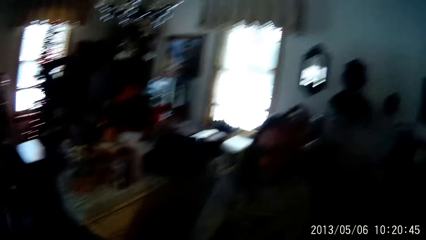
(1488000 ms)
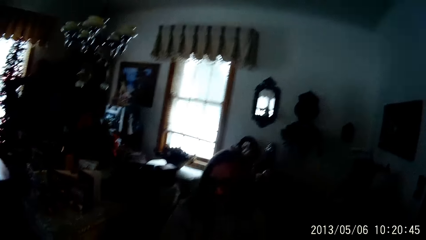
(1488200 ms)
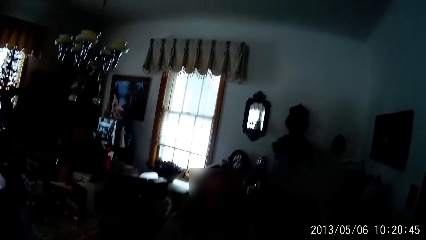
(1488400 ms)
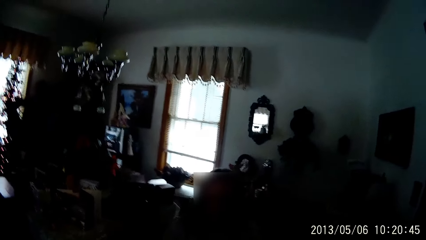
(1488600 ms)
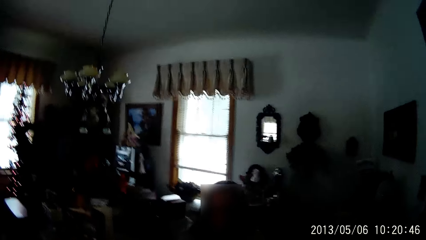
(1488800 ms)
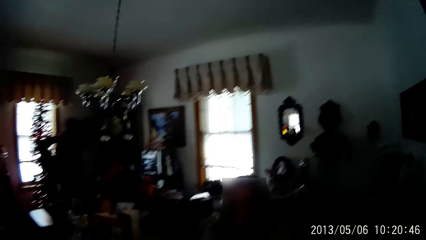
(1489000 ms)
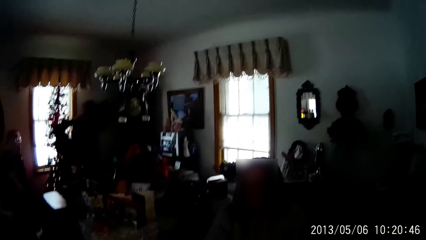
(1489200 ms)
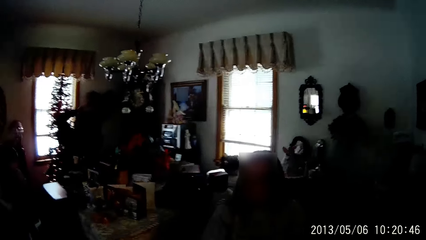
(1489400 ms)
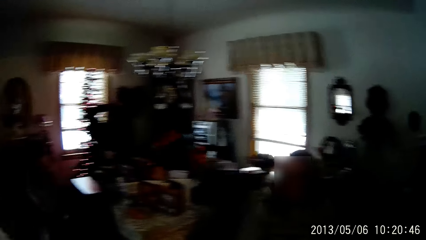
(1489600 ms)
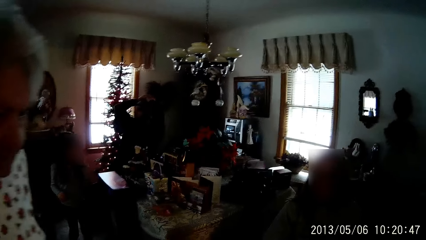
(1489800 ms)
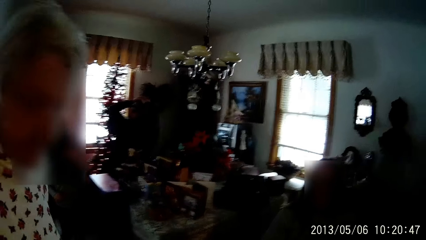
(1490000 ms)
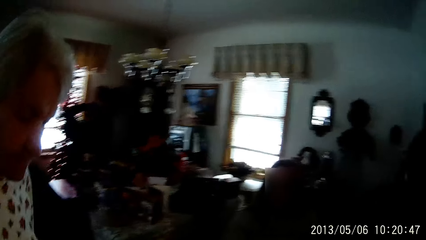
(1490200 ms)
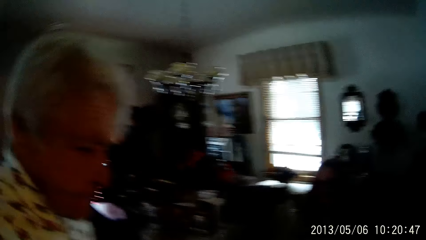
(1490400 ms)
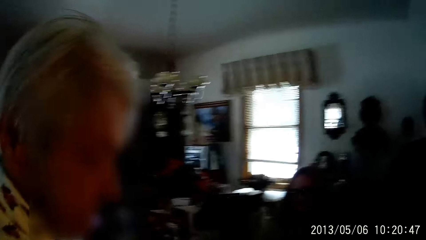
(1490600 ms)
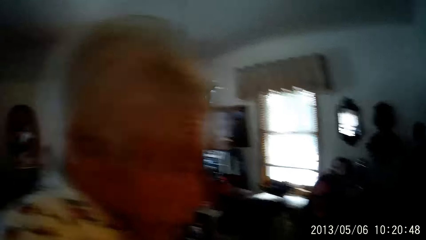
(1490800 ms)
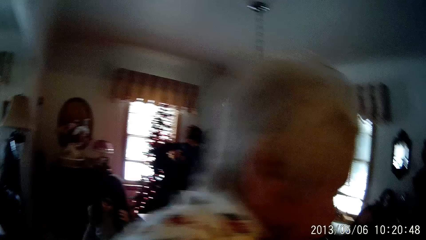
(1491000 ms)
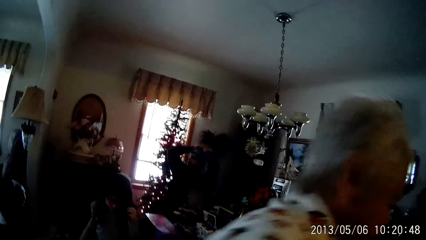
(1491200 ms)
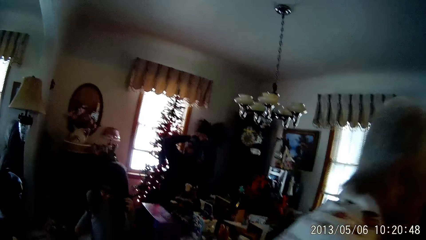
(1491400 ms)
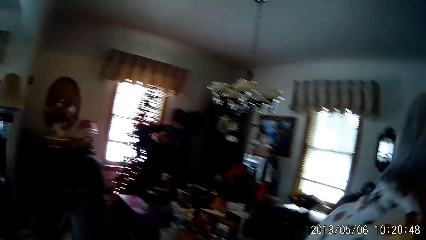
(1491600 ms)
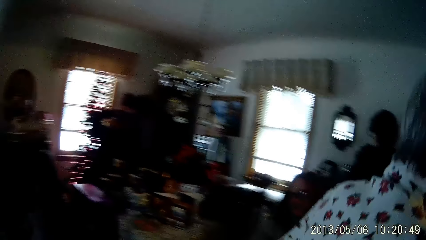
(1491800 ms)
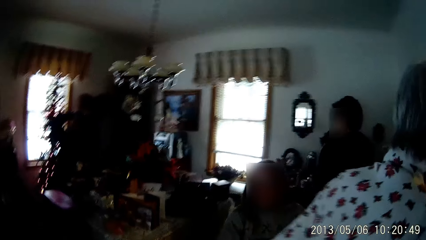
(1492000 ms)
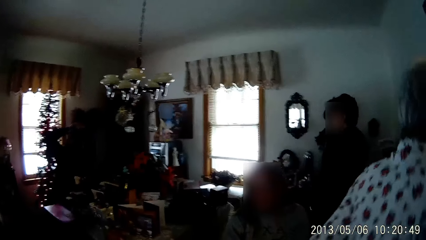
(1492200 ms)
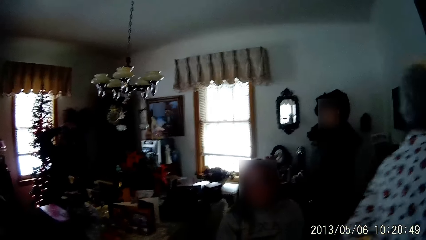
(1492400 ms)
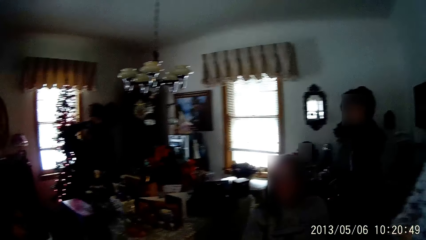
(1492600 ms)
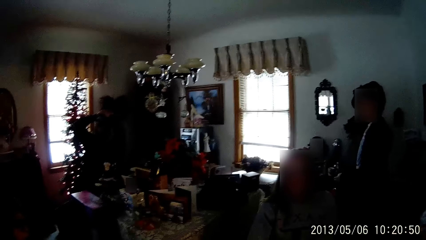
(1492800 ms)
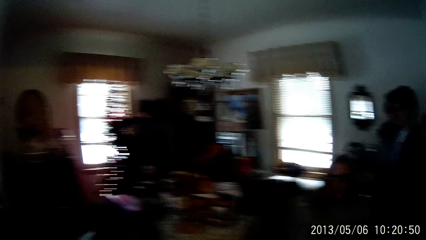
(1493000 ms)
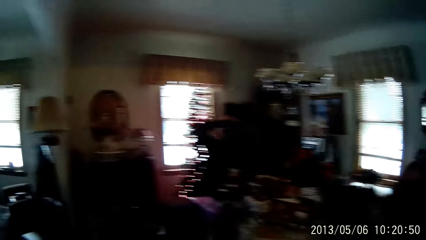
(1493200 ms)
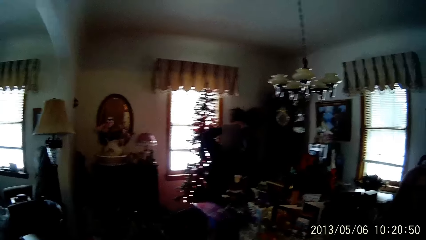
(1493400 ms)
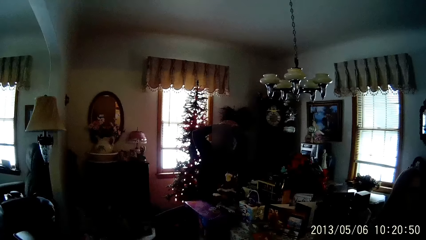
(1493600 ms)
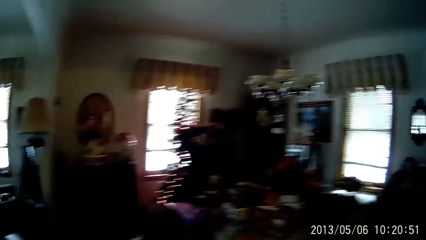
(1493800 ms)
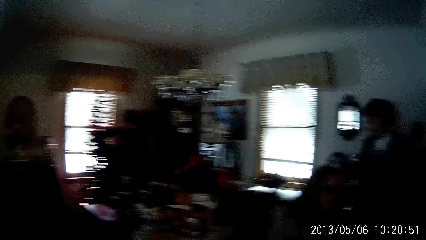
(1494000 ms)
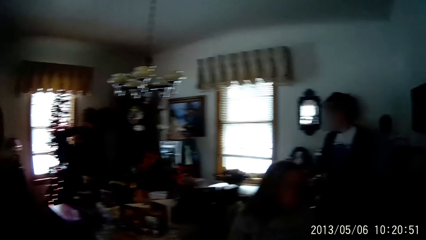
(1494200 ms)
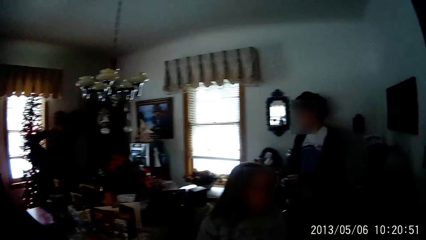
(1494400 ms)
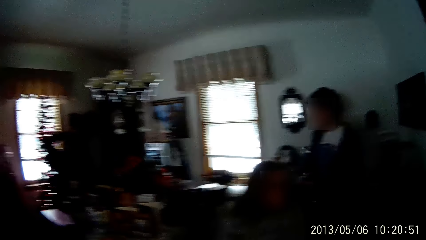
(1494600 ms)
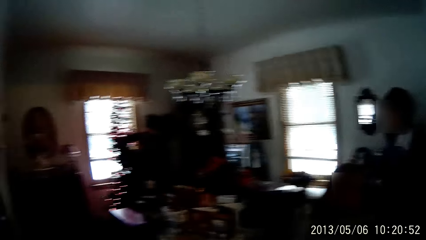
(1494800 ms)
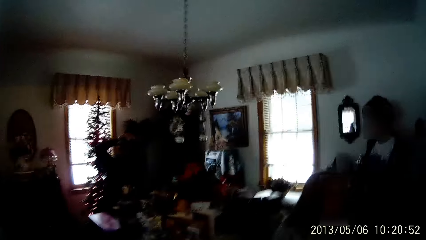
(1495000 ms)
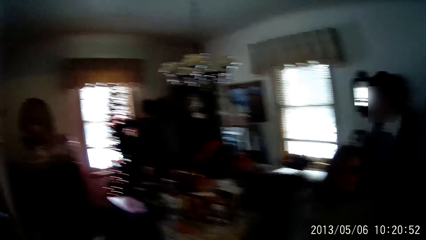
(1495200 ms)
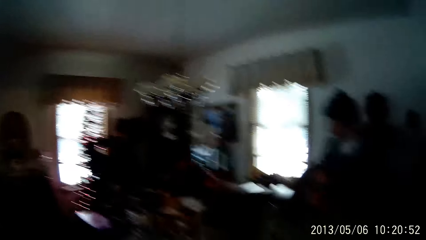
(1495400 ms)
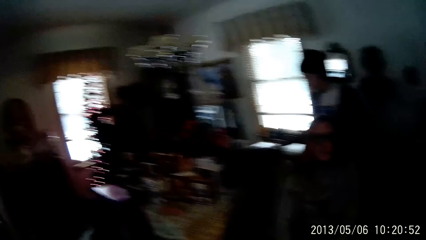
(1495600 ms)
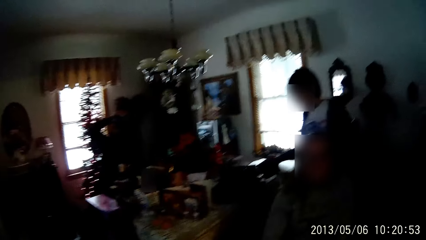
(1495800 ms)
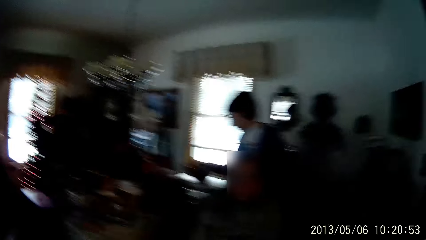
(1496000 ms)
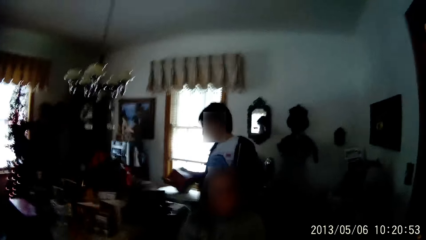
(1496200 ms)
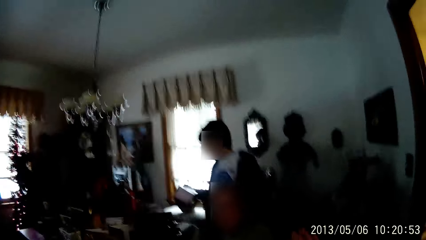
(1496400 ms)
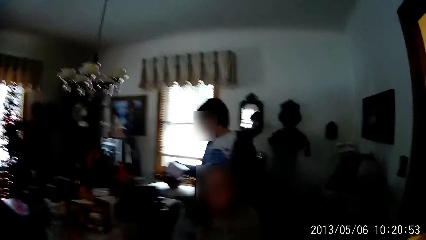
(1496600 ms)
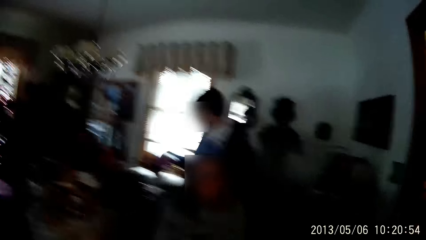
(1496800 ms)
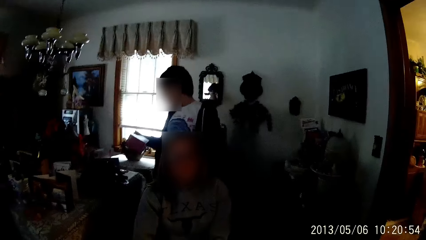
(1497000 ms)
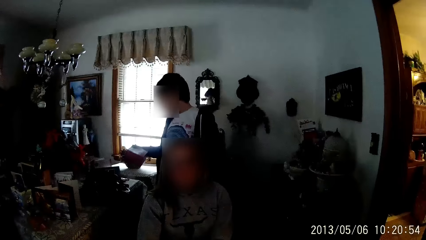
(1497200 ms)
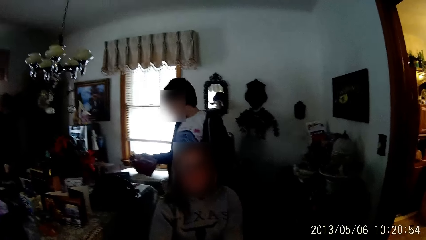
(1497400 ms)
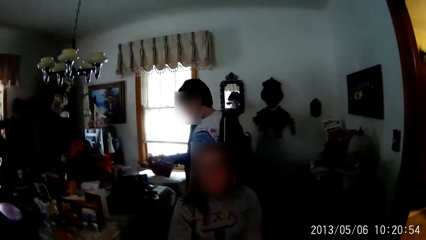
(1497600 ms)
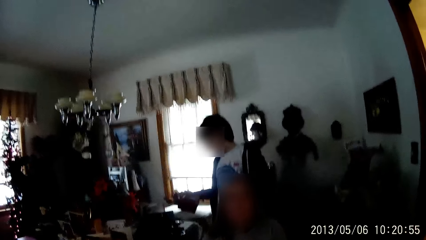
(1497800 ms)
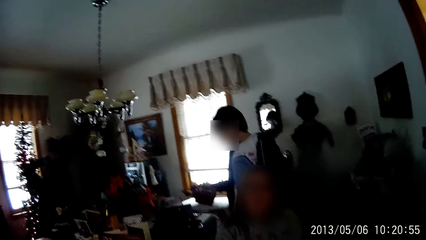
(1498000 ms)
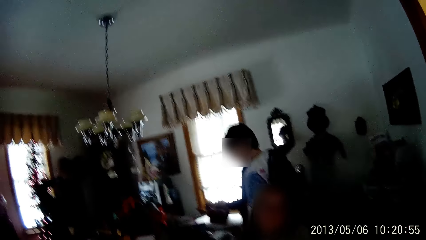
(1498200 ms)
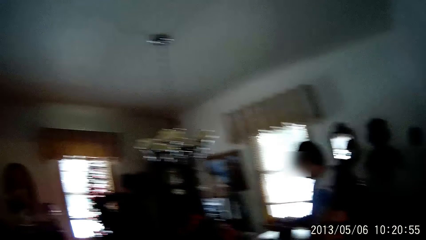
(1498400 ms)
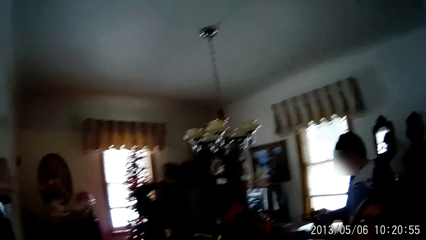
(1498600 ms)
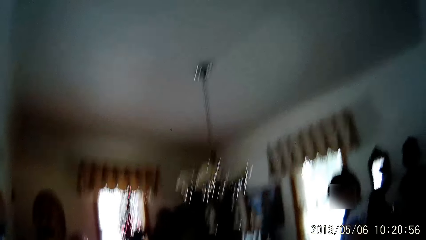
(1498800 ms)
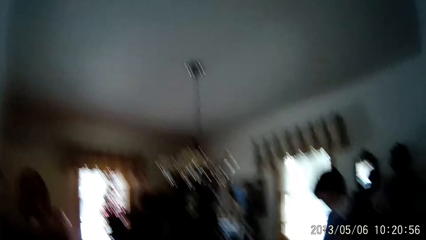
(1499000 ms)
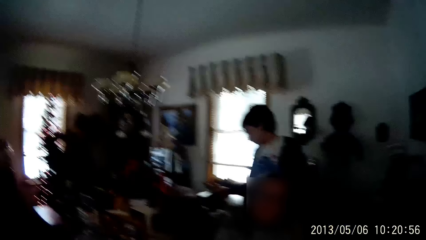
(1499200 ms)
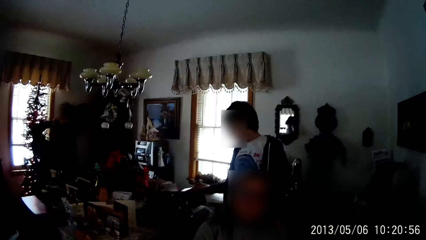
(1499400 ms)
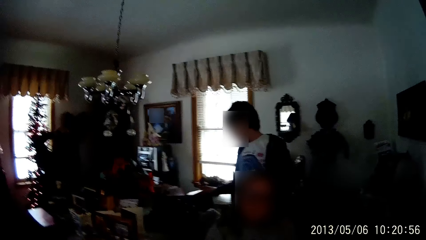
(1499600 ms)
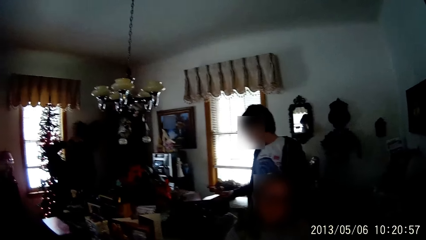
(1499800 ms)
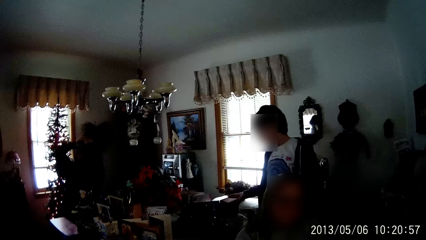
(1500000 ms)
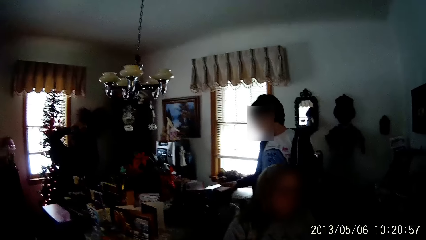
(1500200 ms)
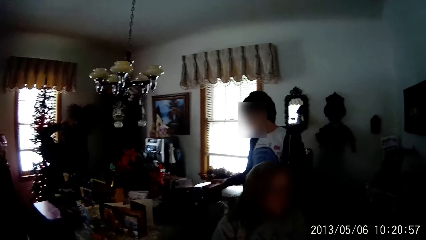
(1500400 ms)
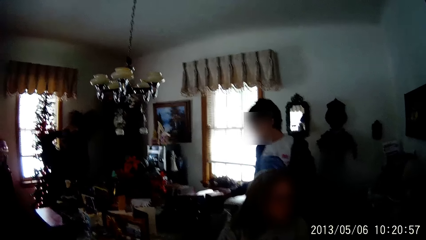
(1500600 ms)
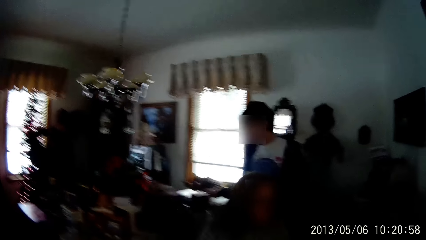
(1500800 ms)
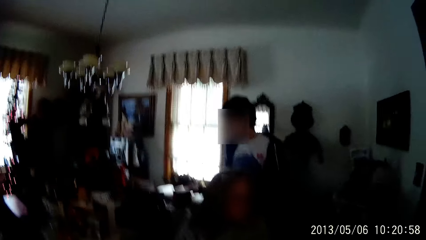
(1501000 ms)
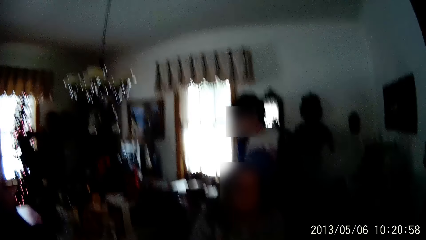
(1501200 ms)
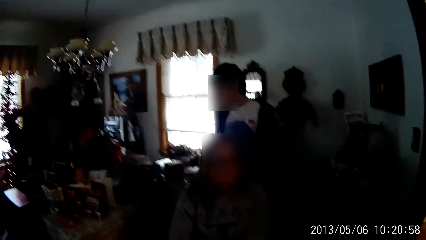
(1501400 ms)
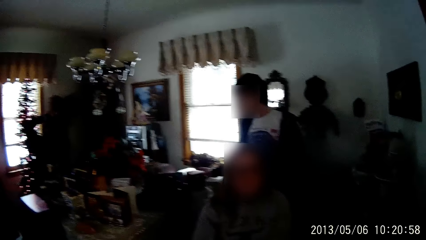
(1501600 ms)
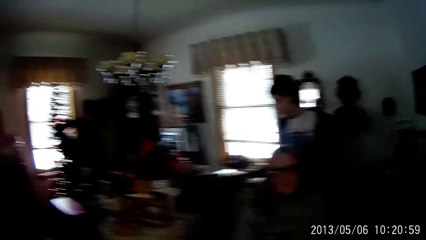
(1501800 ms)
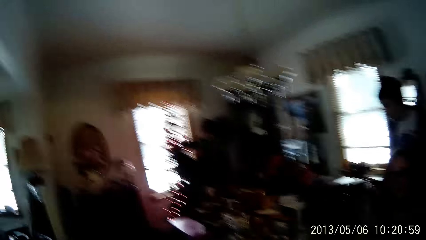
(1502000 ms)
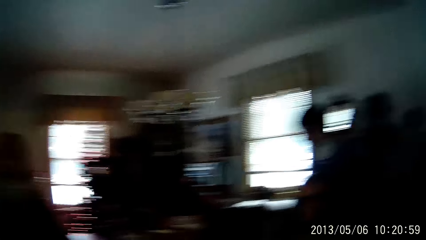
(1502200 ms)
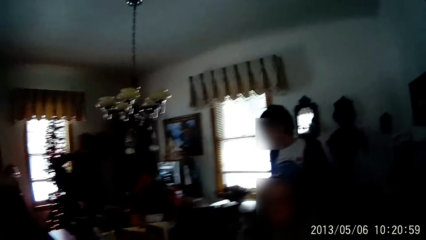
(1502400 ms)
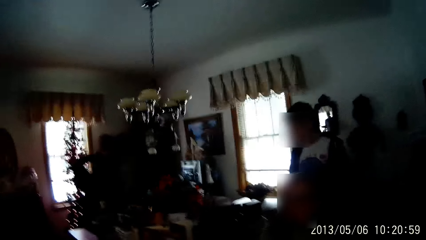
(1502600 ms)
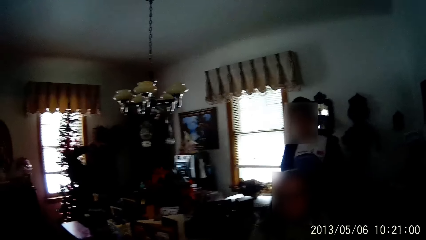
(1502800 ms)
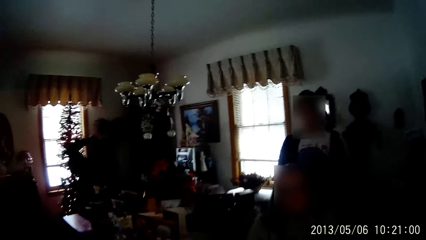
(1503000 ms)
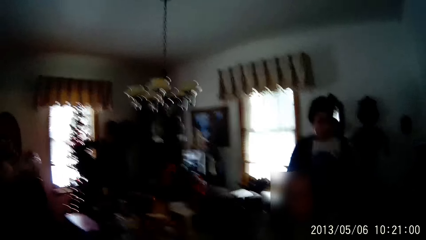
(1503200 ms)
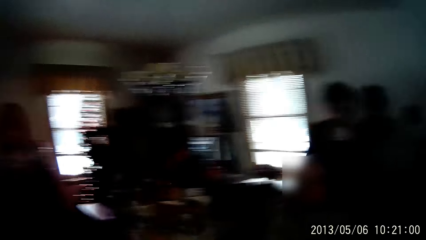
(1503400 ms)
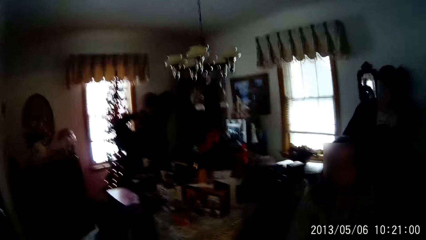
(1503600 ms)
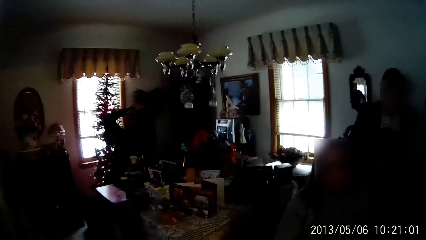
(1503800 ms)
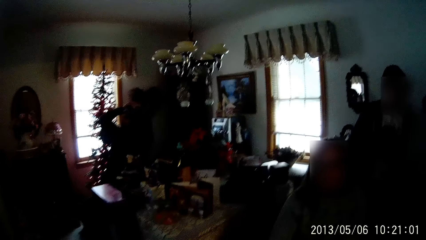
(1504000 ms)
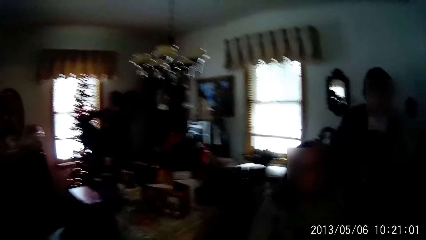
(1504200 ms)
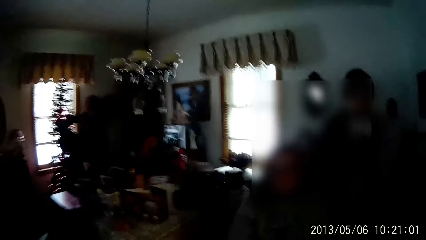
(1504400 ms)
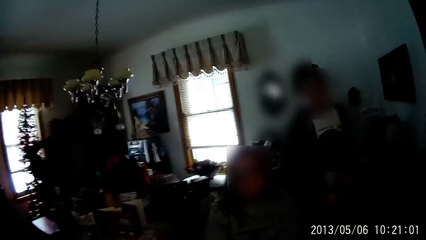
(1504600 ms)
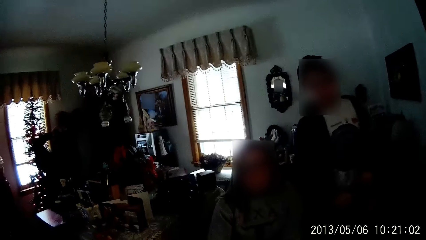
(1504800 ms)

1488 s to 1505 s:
The camera wearer looks around. A man picks up a pack from a table with his right hand. The camera wearer talks to a woman. The man drops the pack on the table with his right hand.
